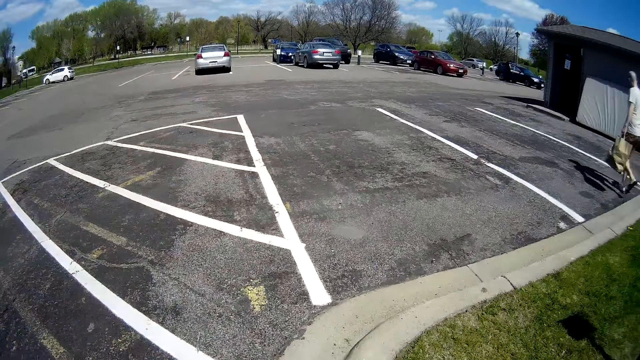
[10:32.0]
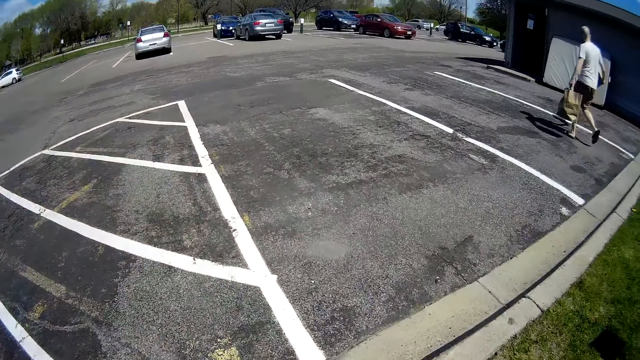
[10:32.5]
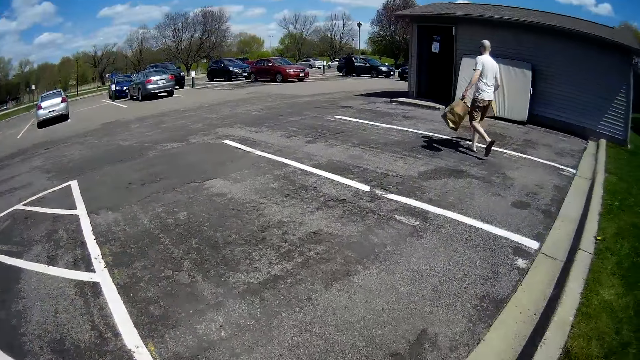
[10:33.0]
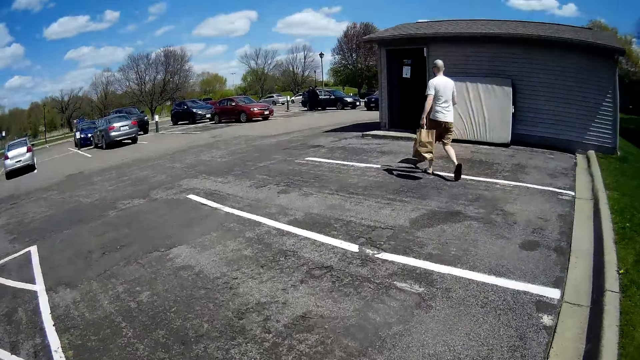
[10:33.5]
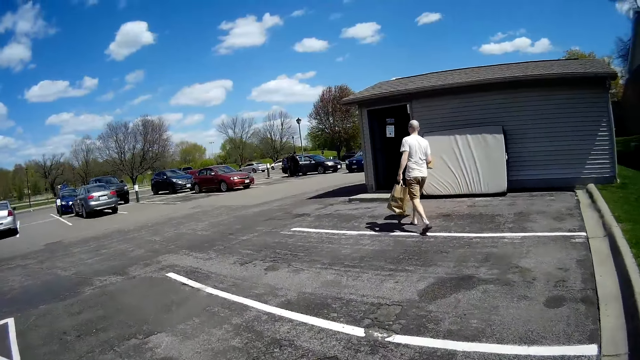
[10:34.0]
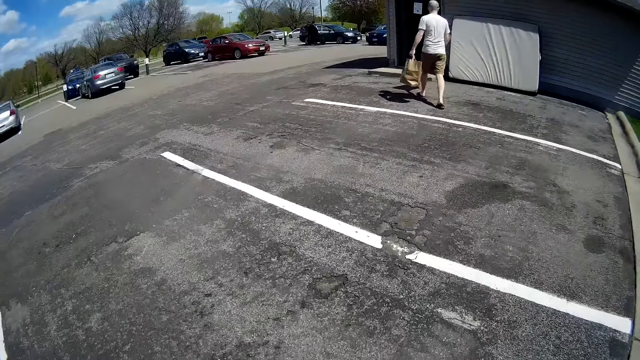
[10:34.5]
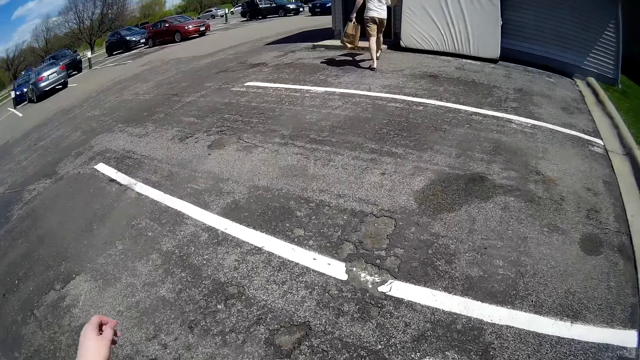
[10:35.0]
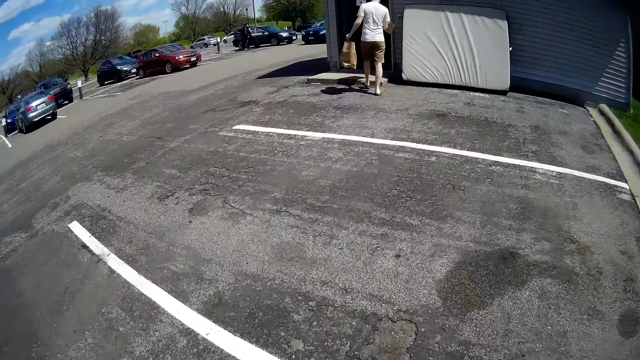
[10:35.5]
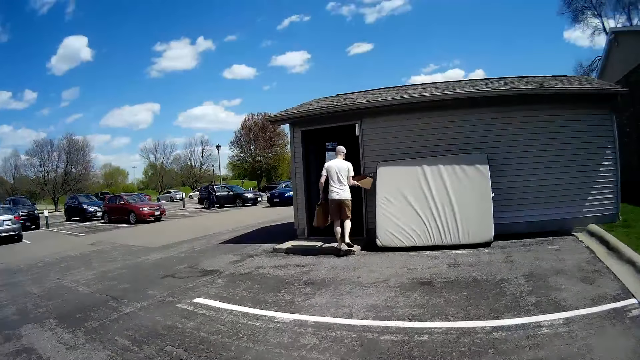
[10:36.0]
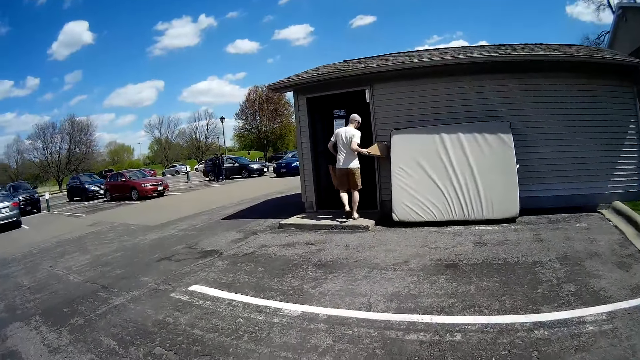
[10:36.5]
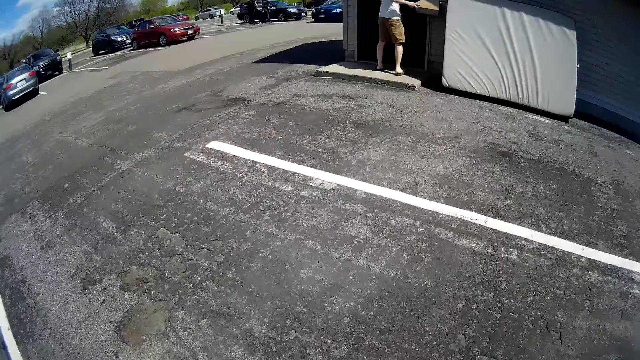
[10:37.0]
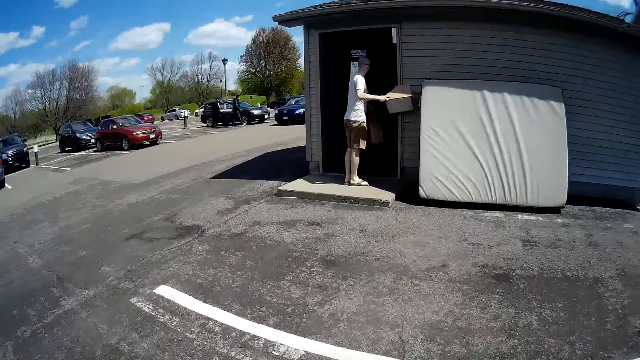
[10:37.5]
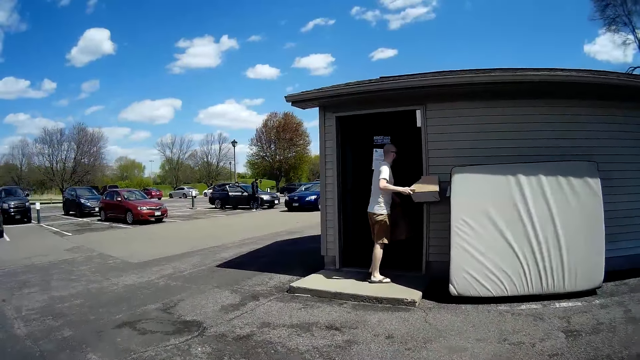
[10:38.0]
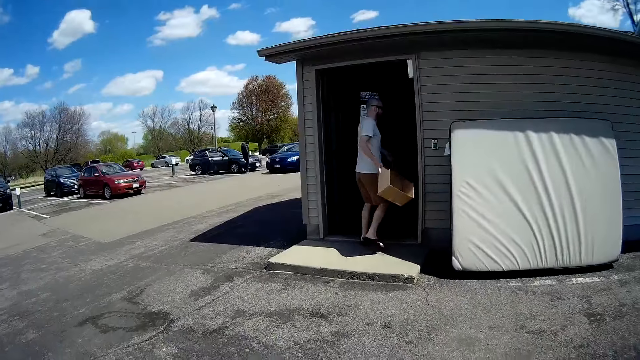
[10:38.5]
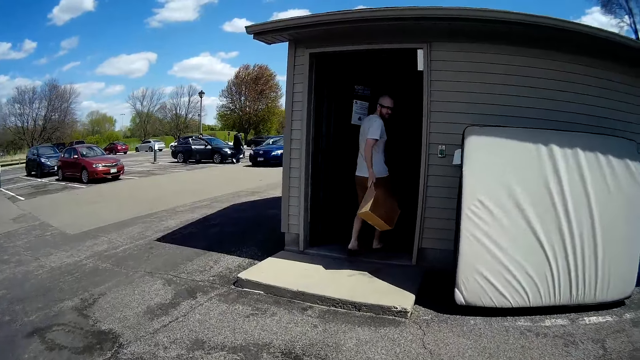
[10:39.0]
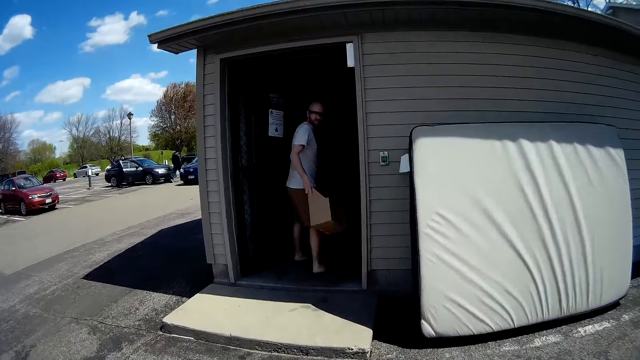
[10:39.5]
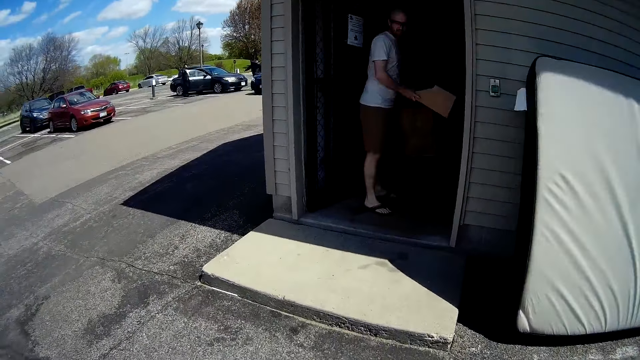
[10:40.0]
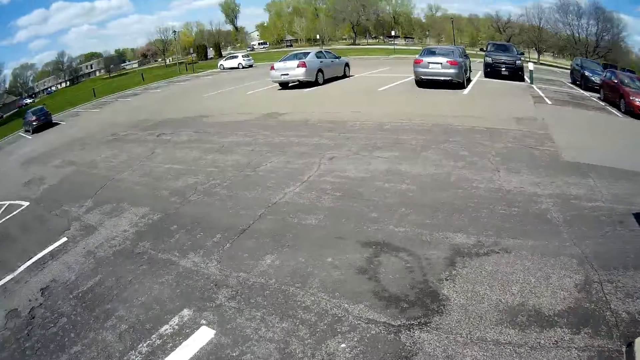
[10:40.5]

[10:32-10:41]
The camera wearer walks on a tarmac road. A man opens a door of an apartment with his left hand.

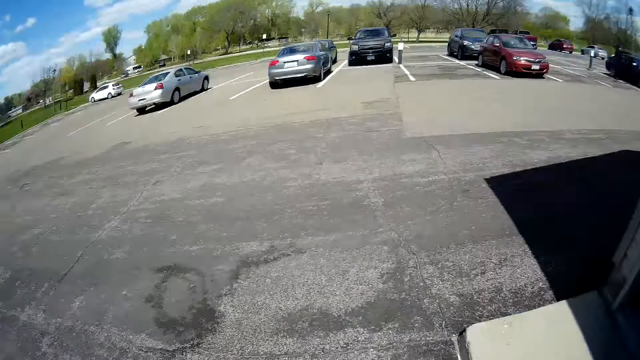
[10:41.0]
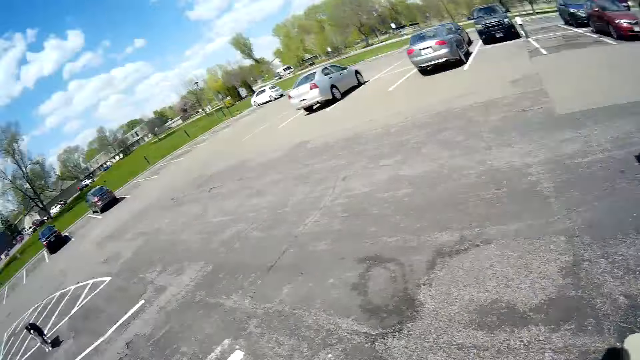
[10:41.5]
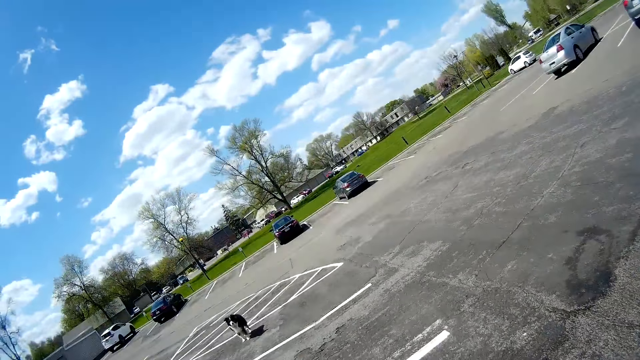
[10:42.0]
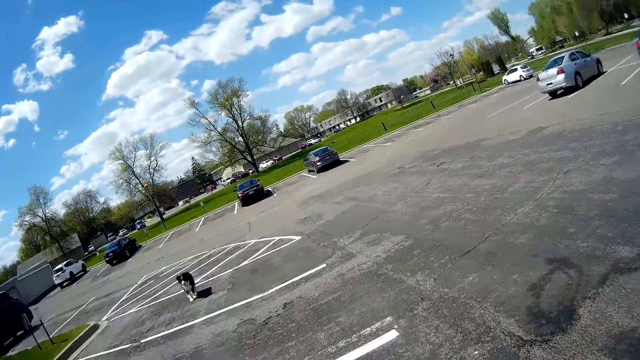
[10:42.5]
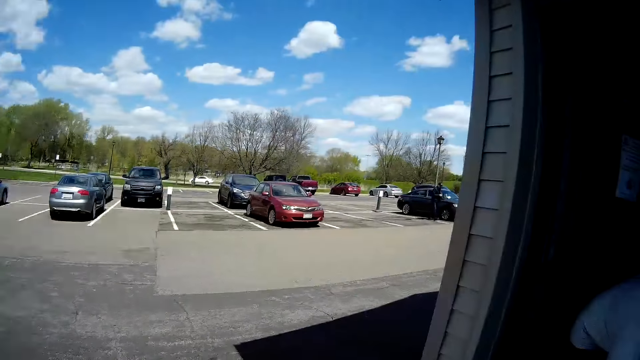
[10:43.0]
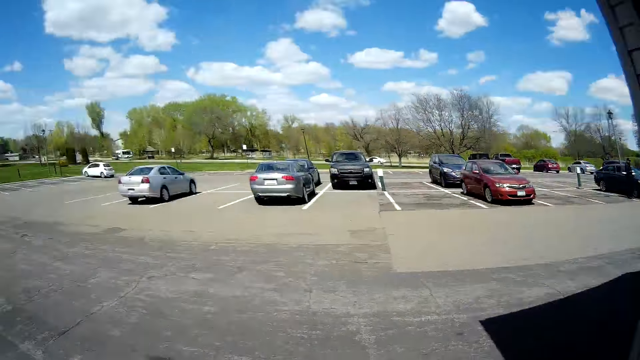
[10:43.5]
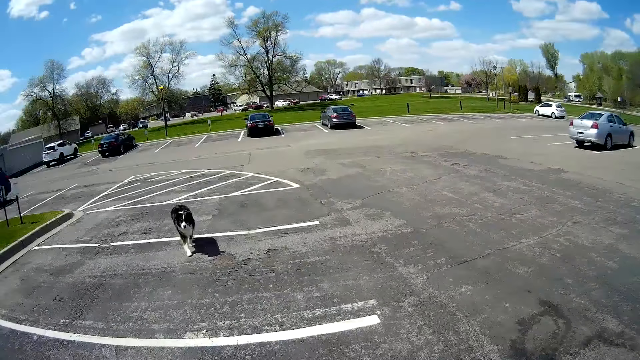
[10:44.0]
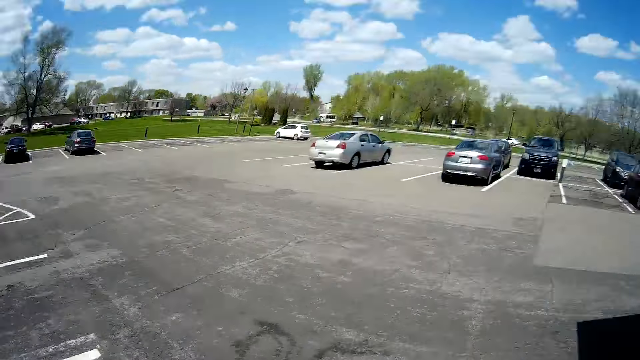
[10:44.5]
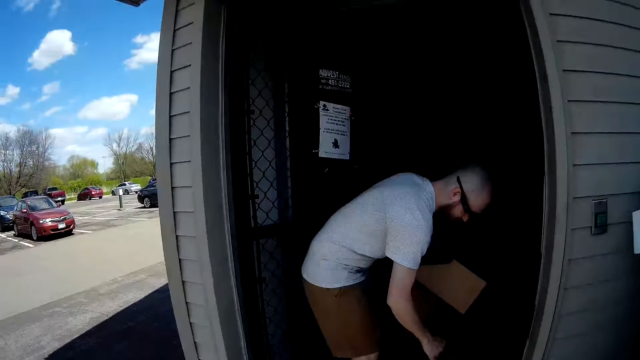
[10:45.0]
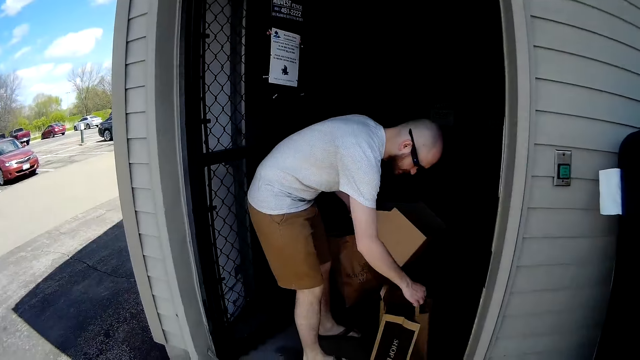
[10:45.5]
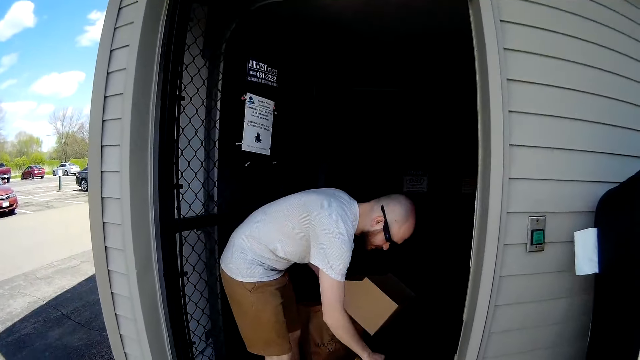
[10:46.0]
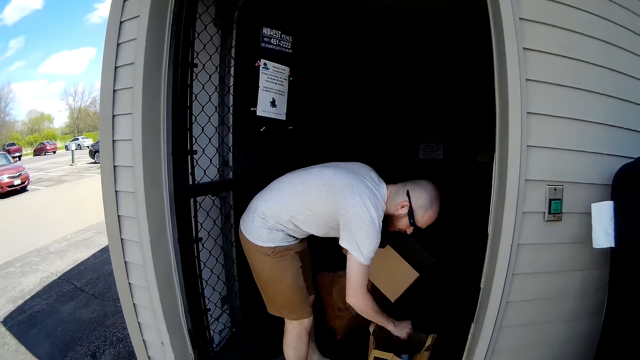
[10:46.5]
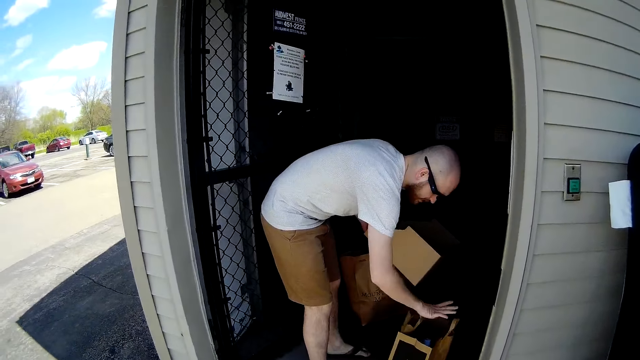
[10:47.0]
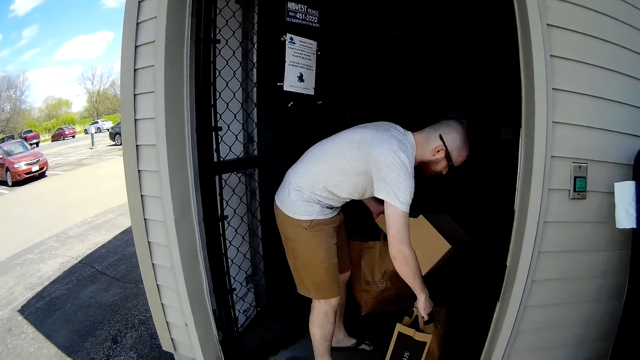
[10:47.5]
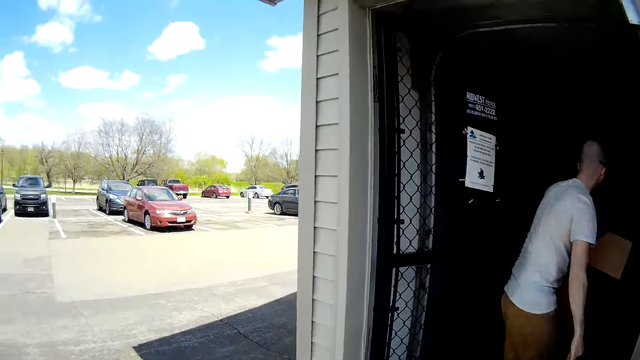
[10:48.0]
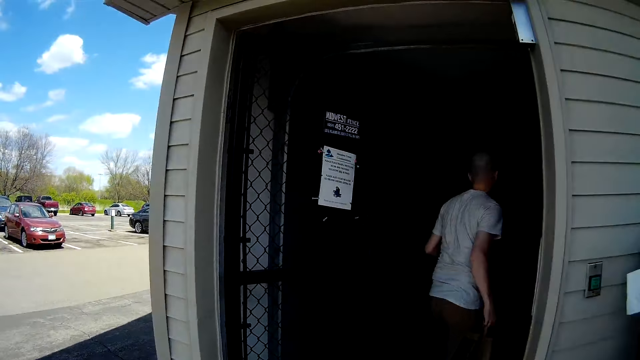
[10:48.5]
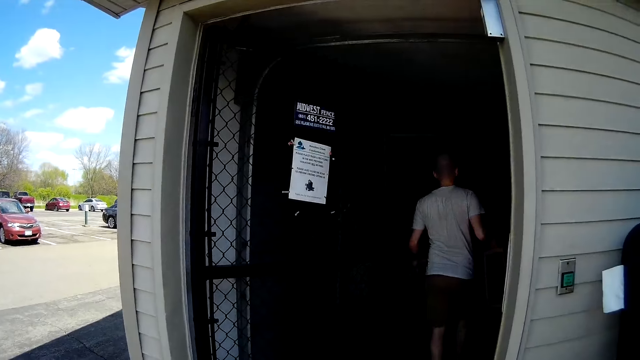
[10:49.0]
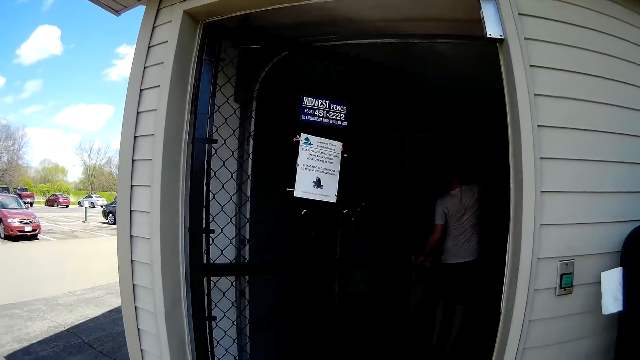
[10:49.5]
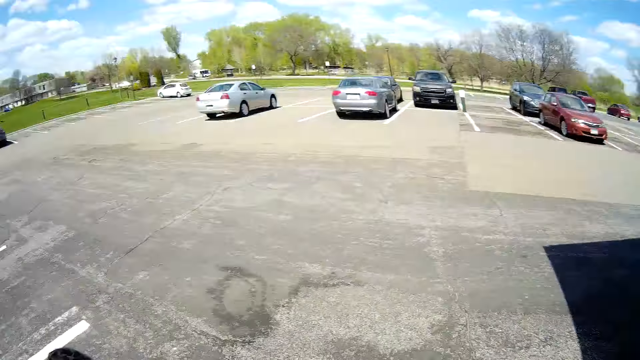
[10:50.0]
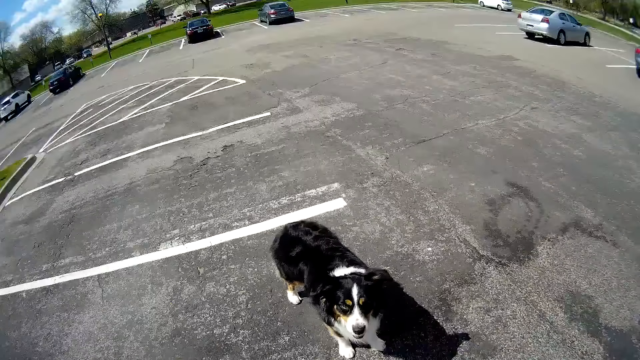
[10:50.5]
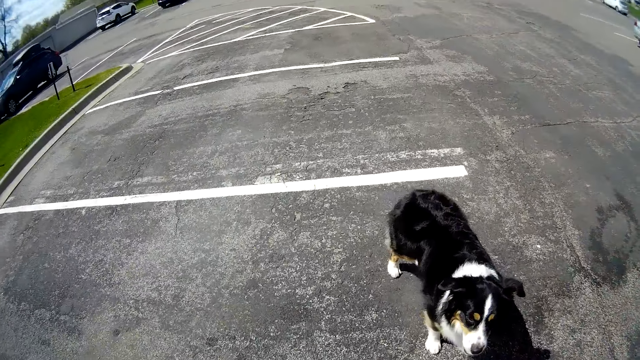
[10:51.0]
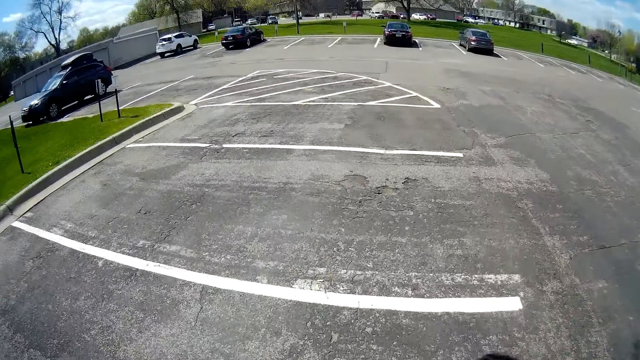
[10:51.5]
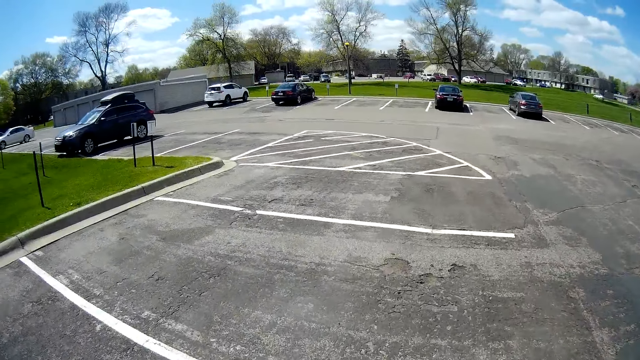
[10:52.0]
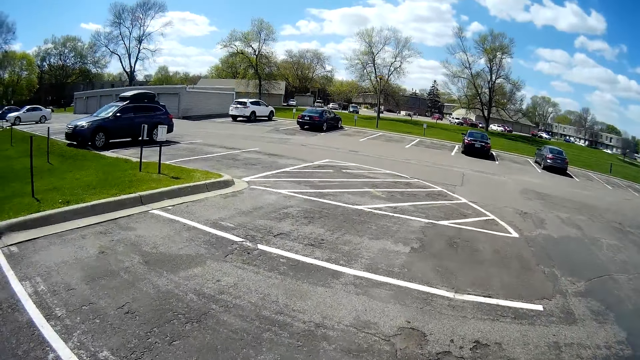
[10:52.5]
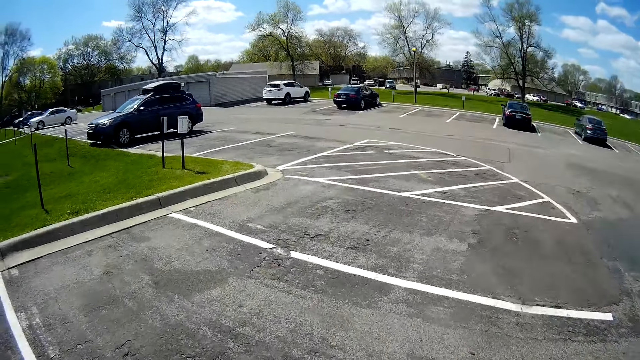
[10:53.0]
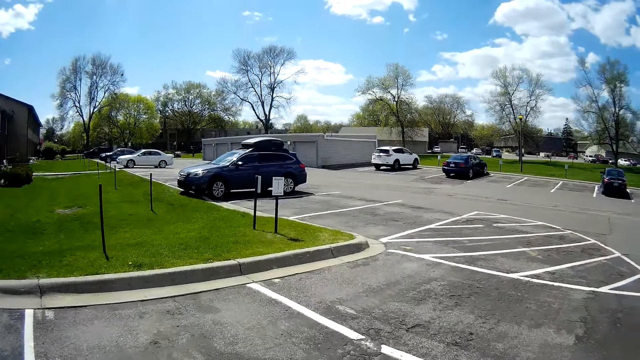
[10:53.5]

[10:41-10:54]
The camera wearer converses with a dog. A man adjusts a bag on the floor with his right hand. The man opens the bag, picks up the bag from the floor with his right hand, and enters into the apartment. The man carries the carton made bag.
